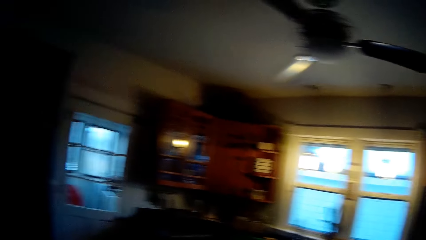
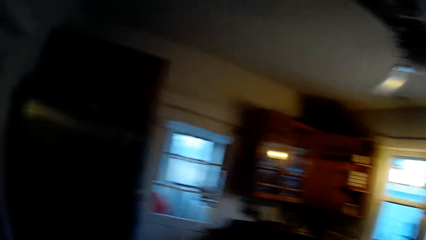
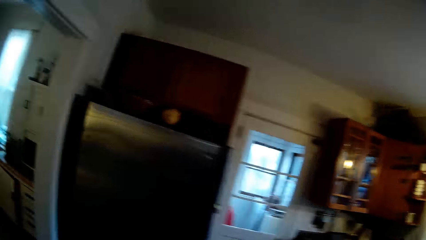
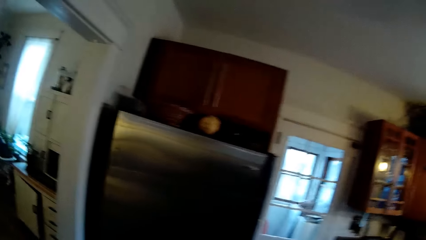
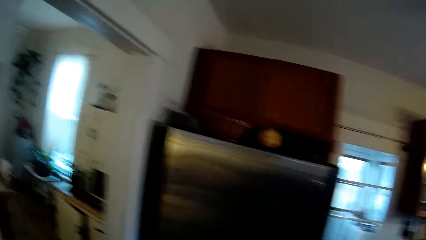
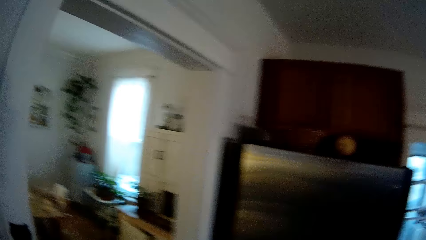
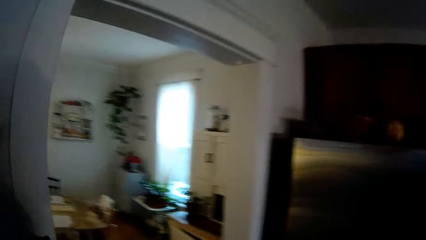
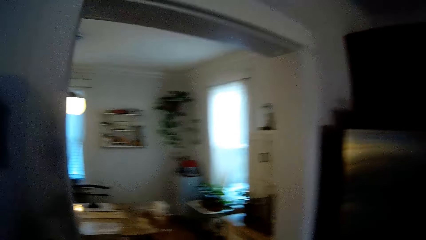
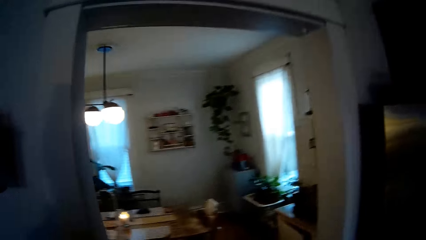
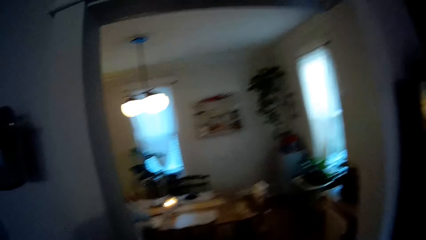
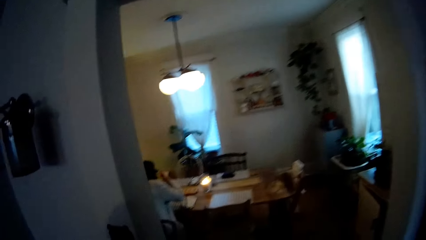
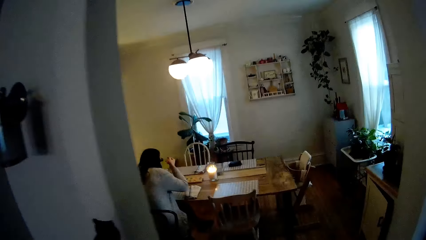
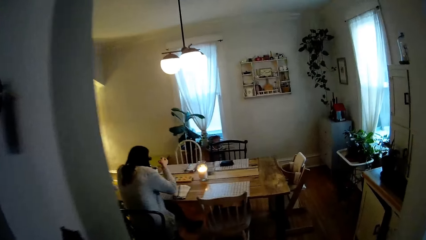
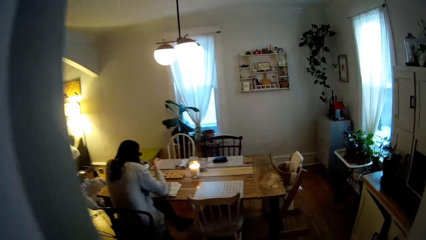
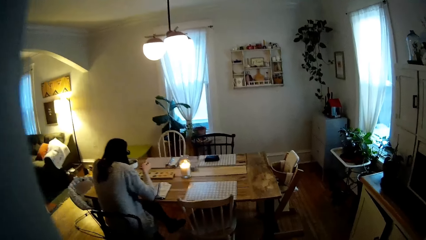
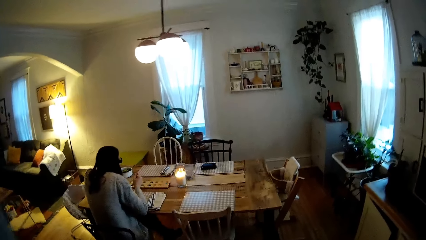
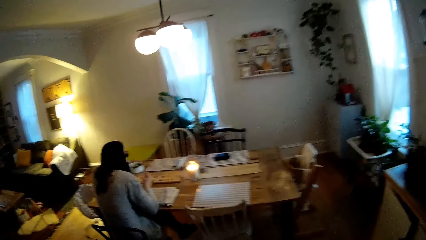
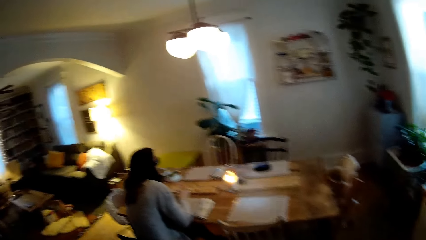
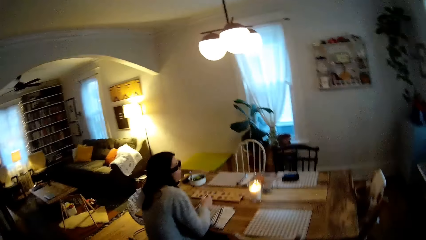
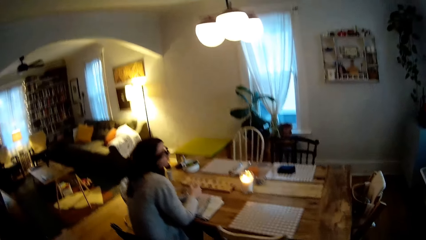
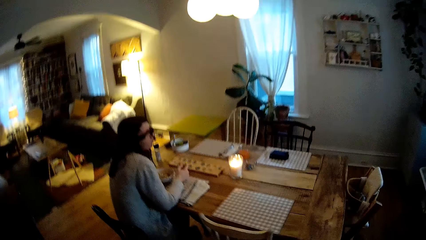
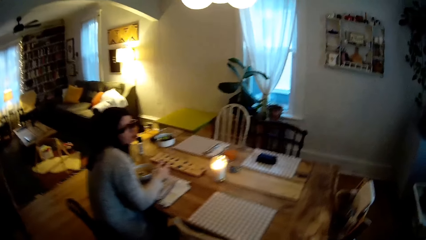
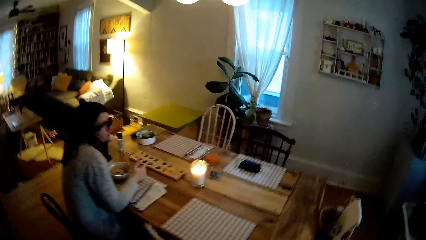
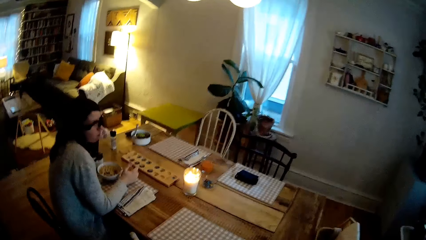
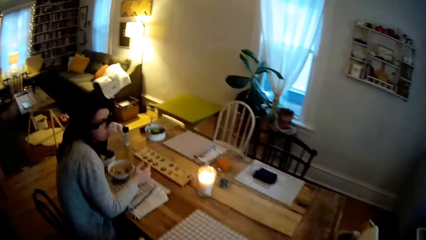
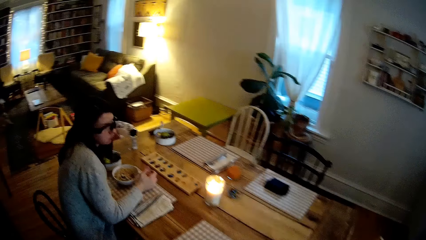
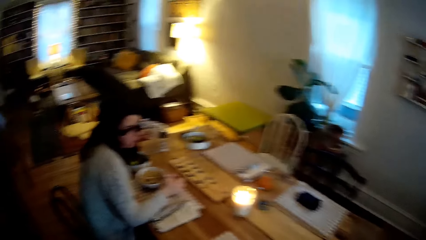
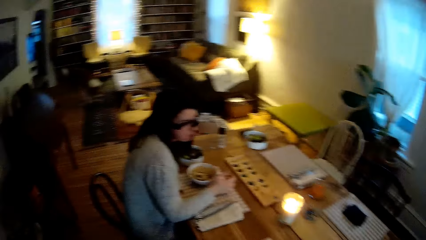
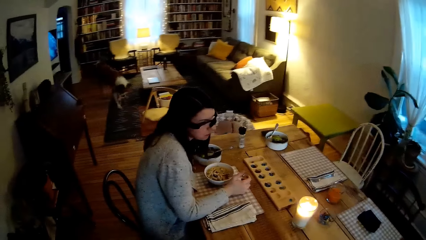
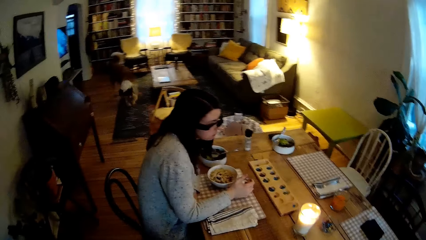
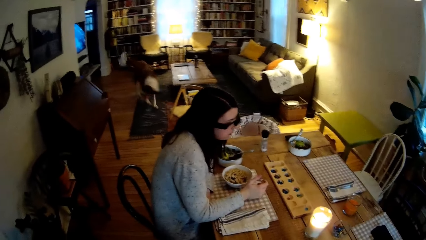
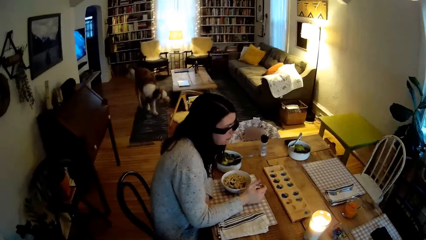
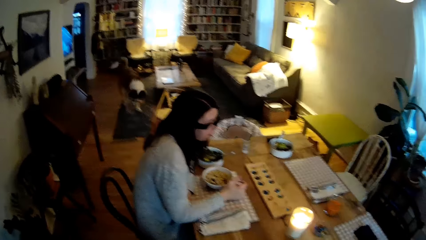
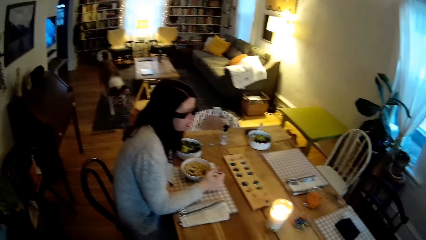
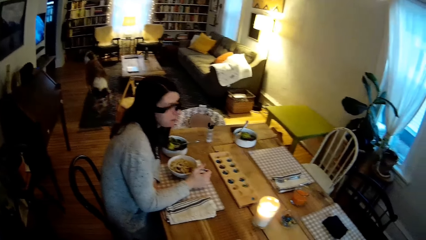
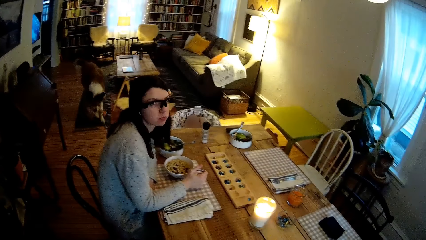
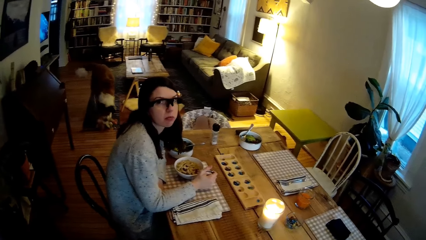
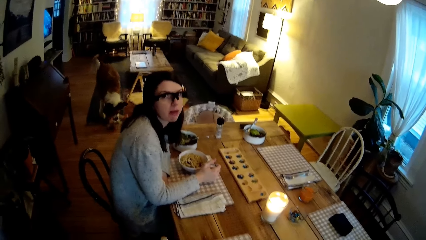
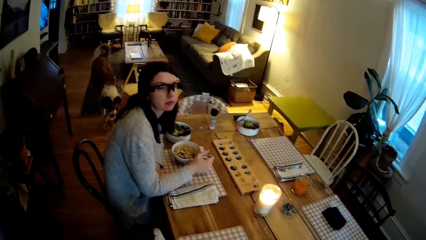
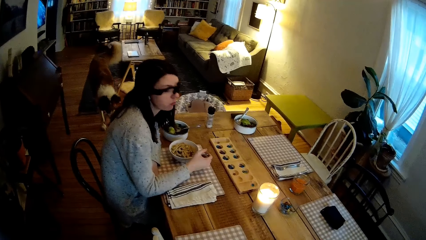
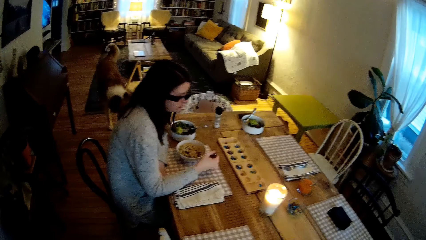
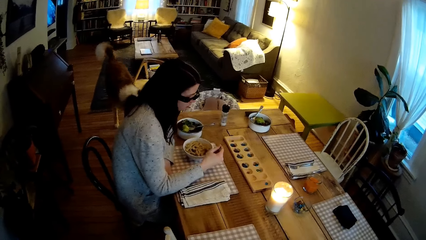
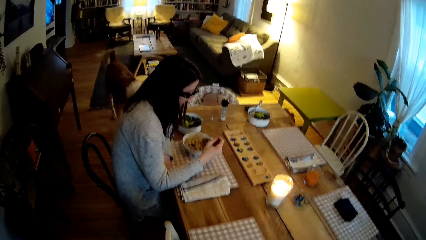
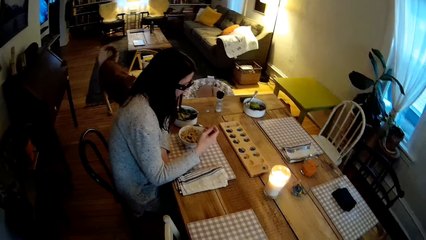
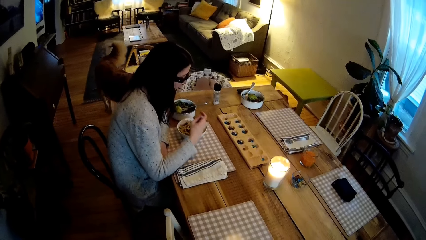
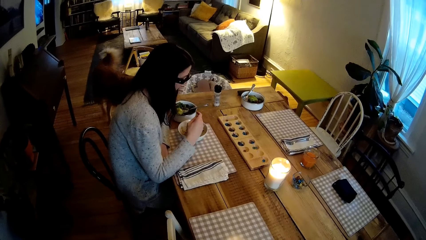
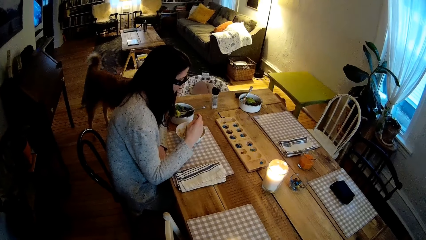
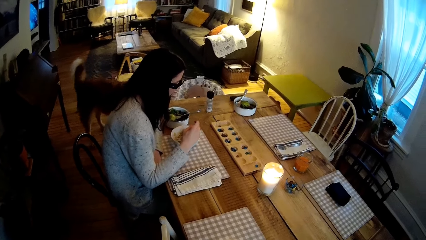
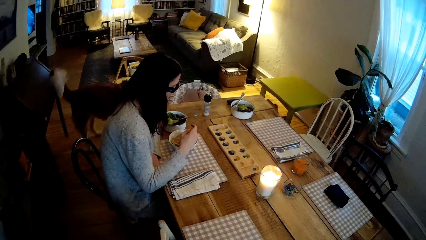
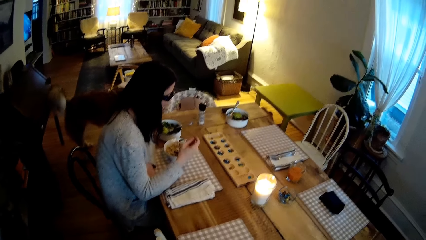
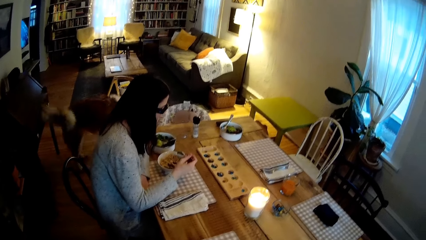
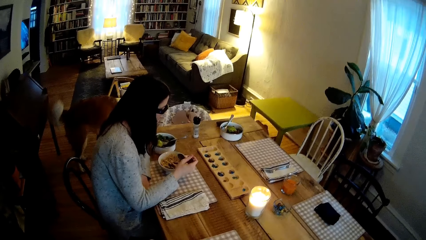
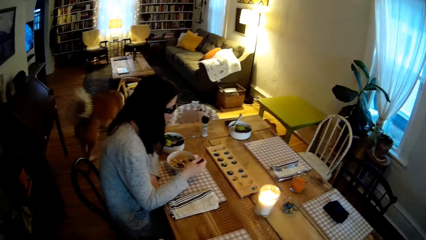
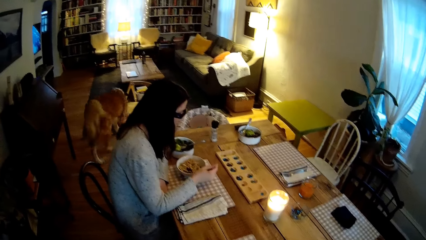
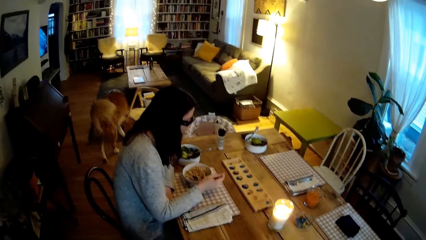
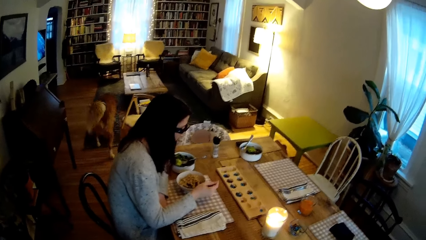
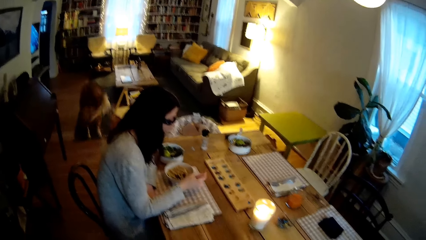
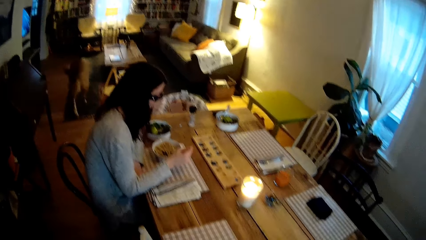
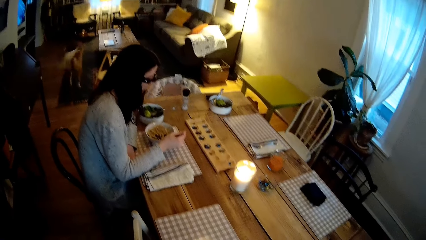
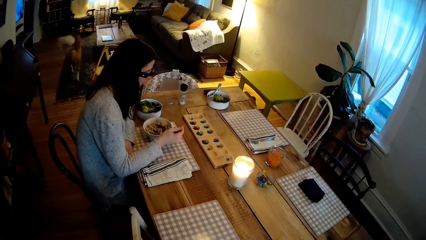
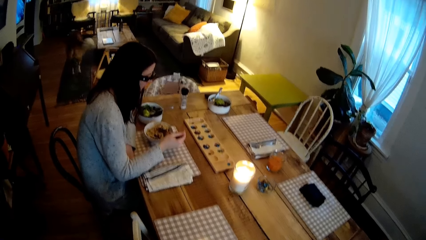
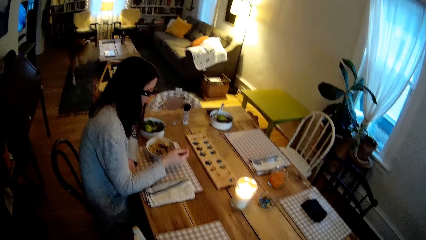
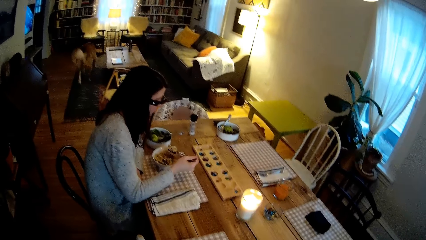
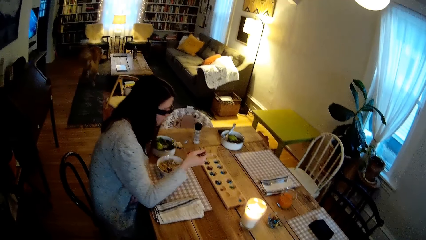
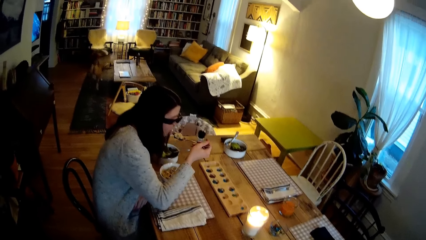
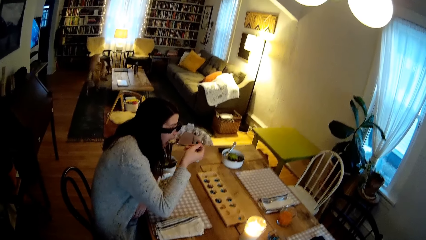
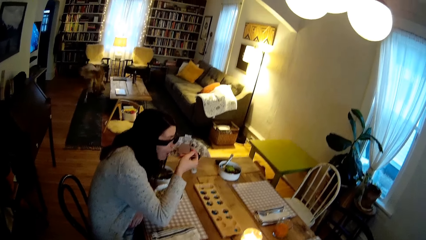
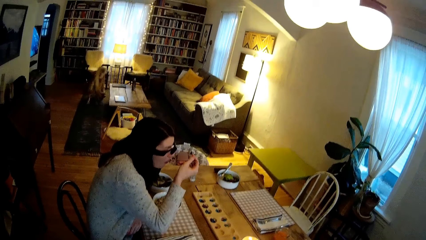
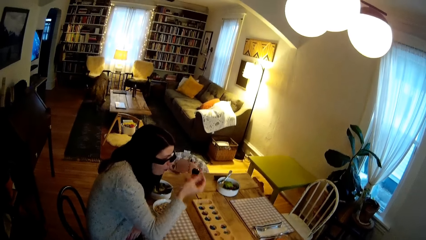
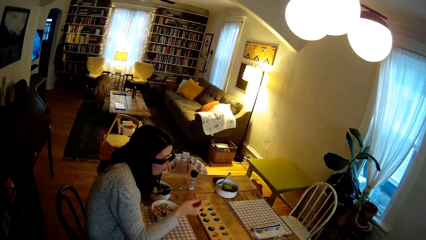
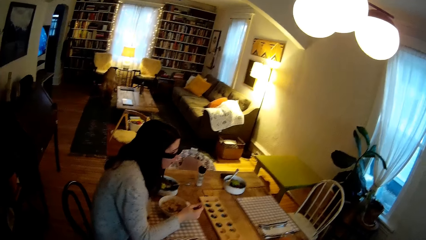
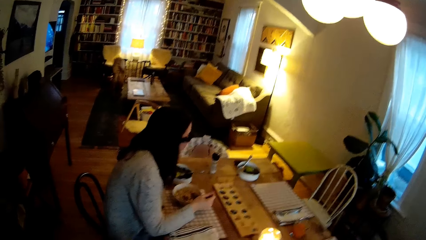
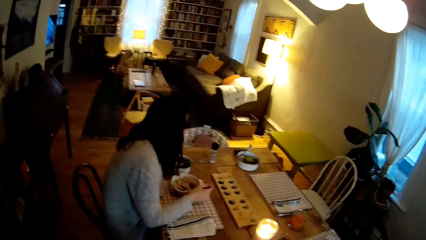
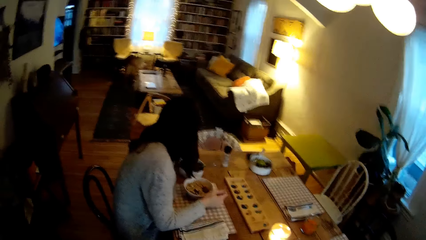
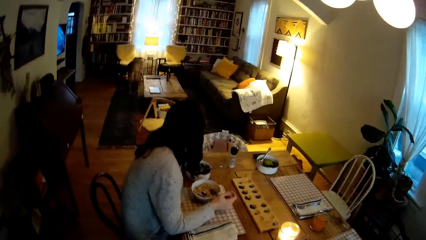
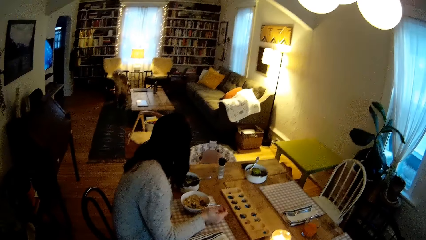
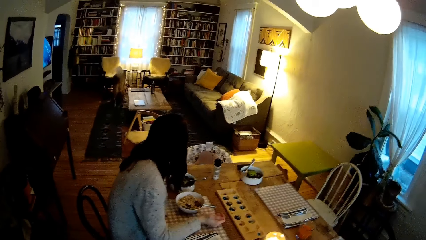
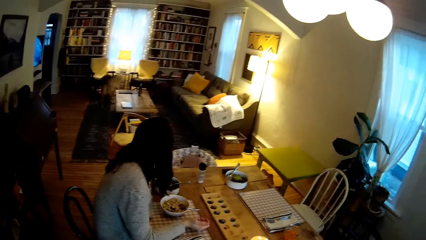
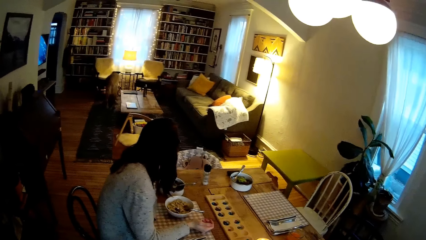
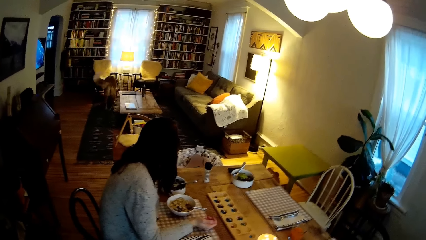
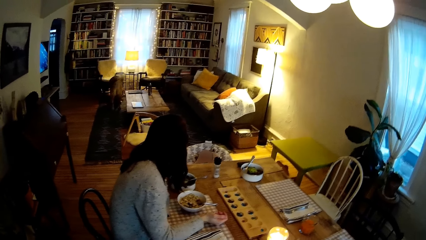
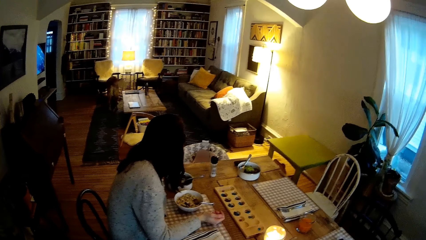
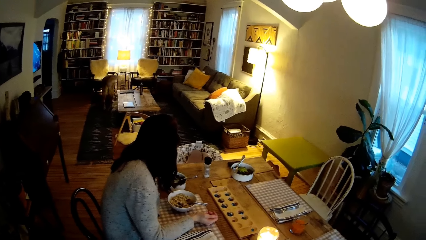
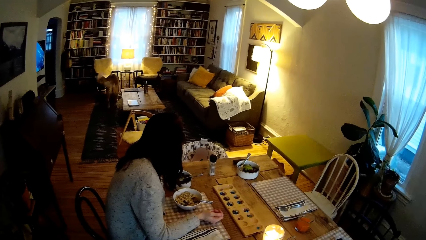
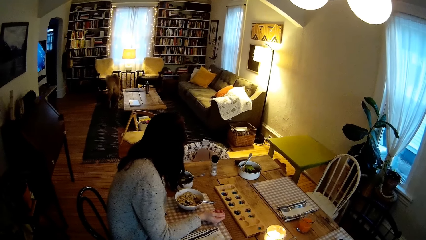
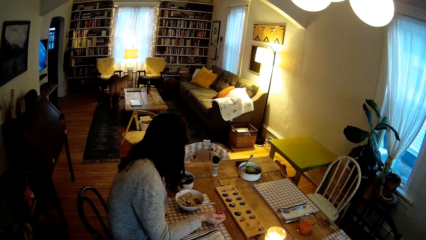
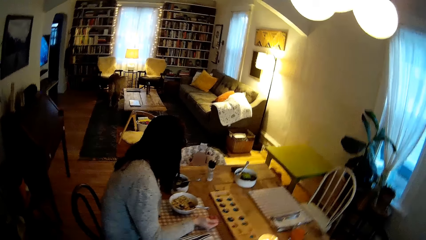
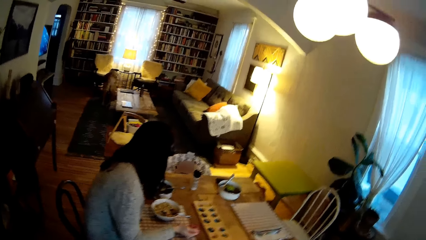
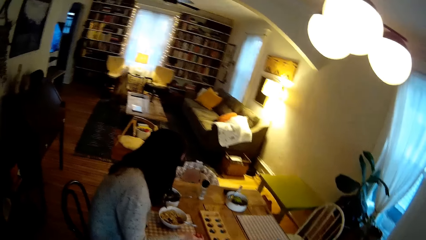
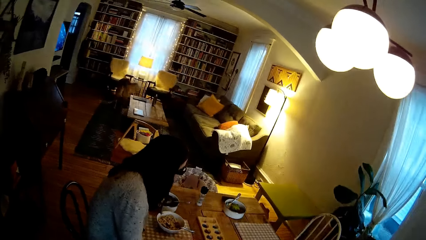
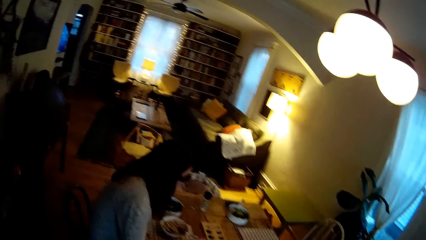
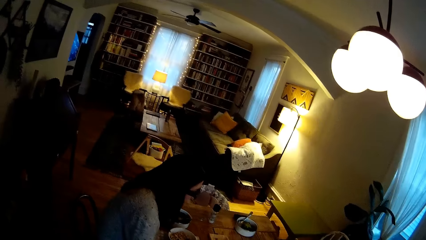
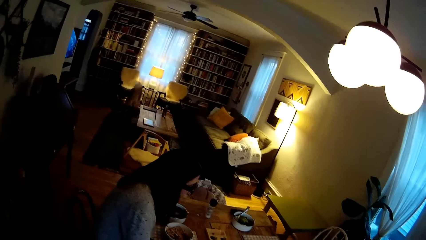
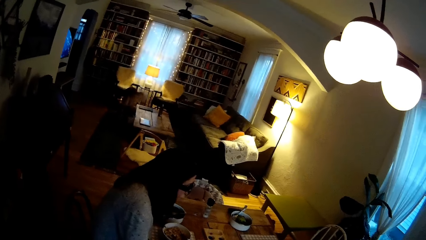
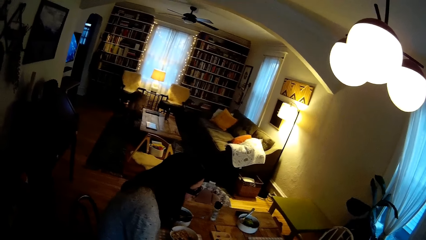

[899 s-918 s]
A man enters the dining from the kitchen. A woman eats spaghetti with the spoon in her right hand.
